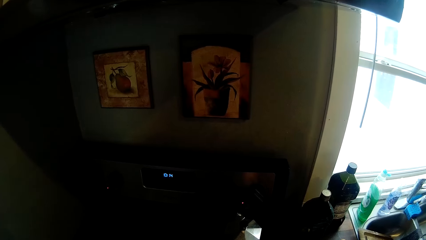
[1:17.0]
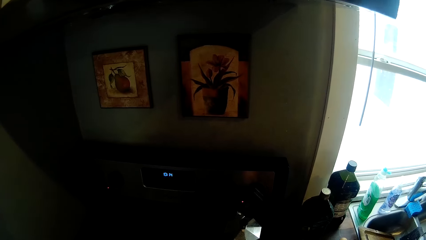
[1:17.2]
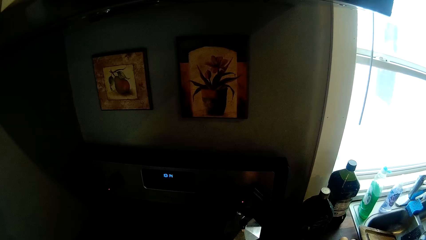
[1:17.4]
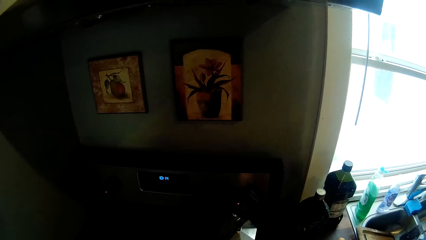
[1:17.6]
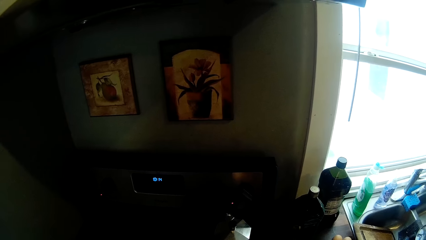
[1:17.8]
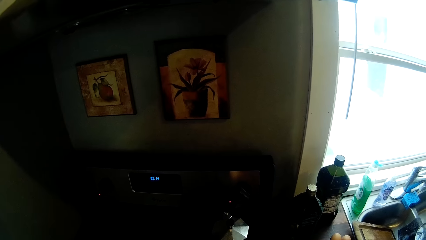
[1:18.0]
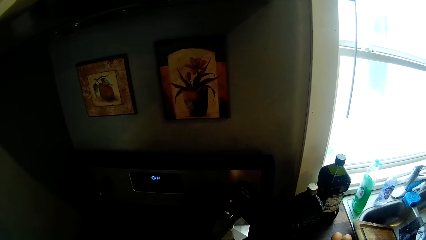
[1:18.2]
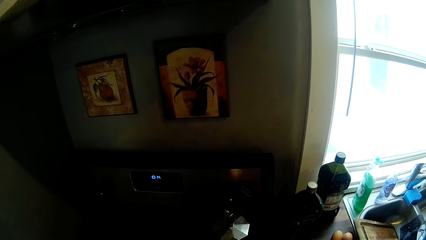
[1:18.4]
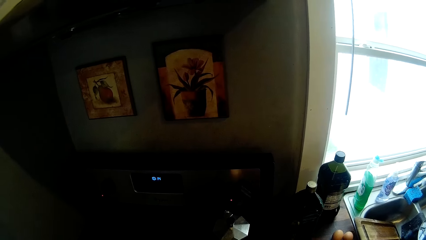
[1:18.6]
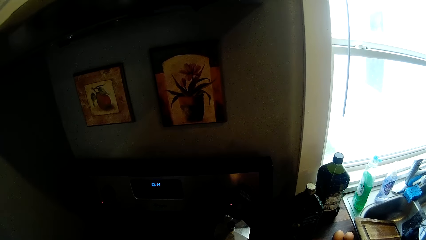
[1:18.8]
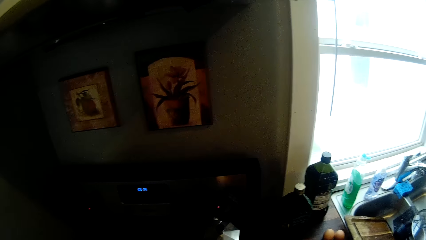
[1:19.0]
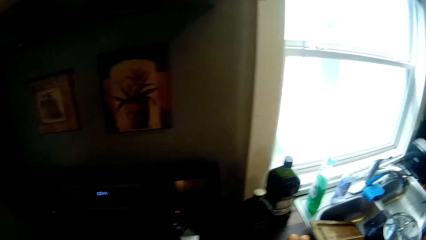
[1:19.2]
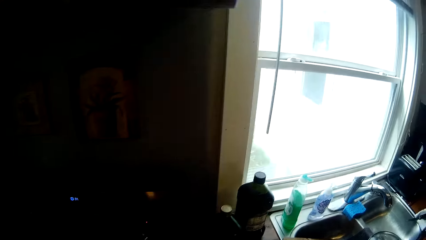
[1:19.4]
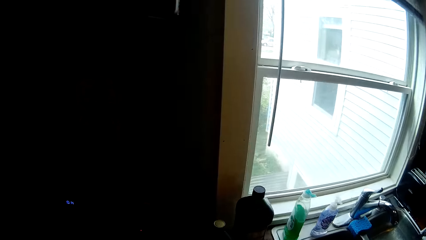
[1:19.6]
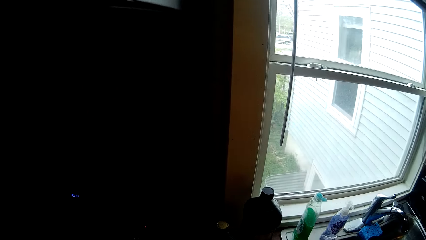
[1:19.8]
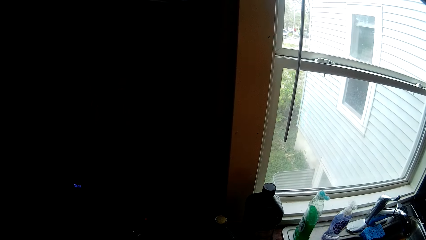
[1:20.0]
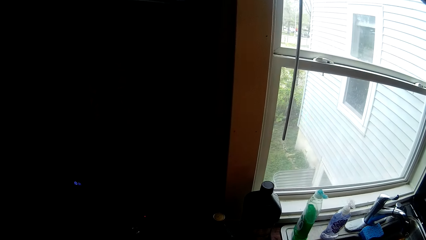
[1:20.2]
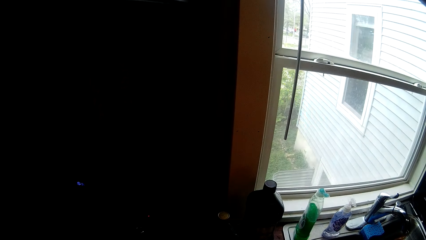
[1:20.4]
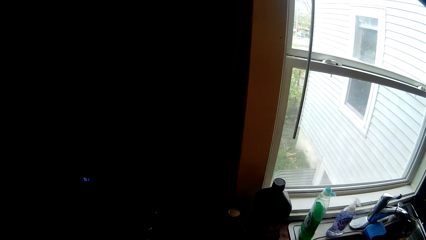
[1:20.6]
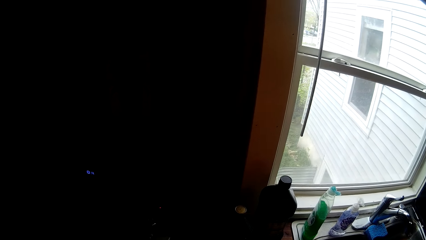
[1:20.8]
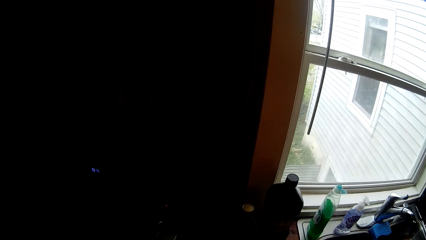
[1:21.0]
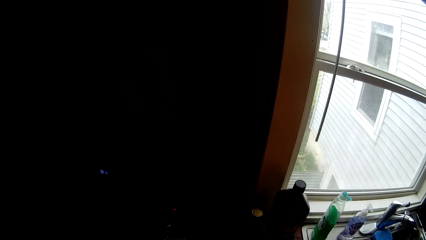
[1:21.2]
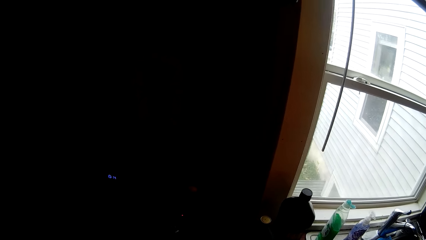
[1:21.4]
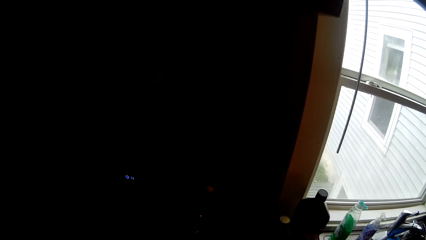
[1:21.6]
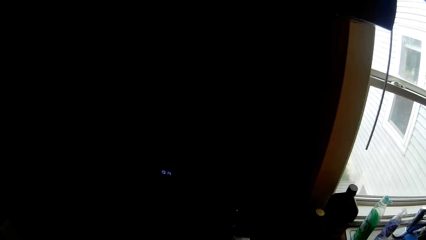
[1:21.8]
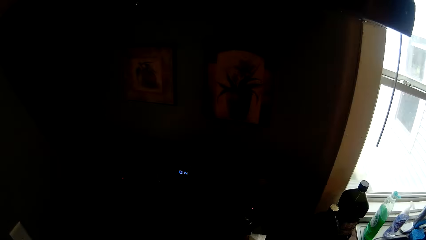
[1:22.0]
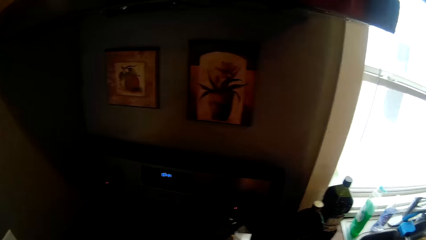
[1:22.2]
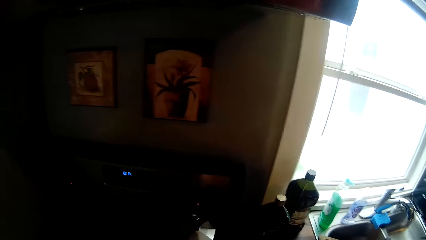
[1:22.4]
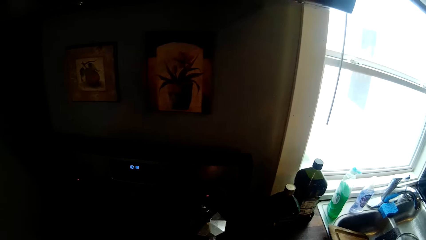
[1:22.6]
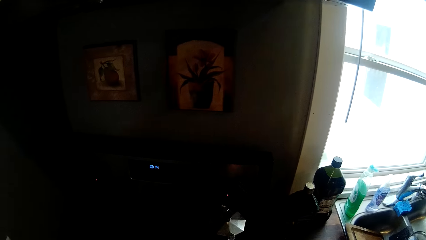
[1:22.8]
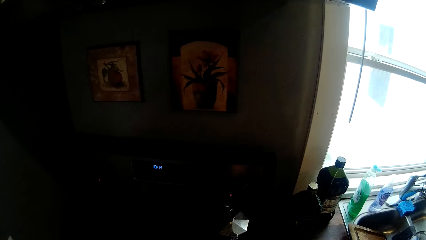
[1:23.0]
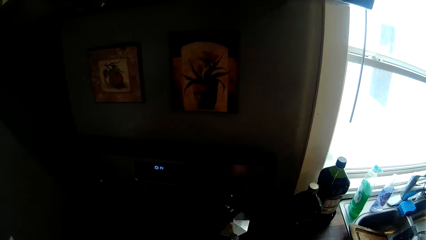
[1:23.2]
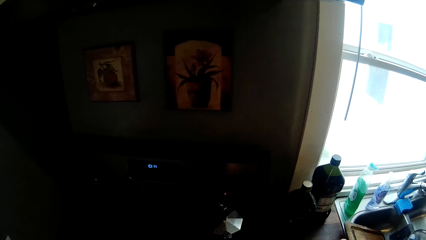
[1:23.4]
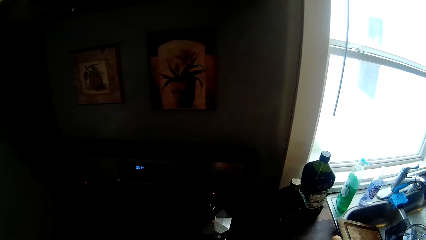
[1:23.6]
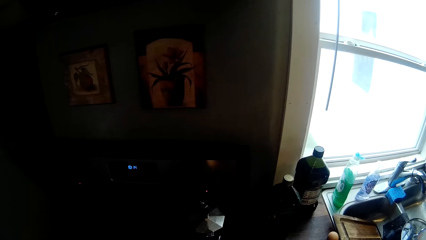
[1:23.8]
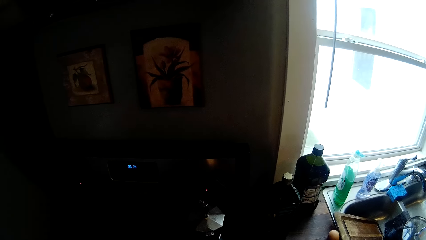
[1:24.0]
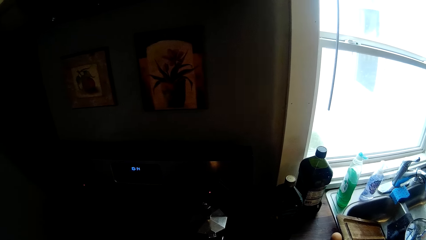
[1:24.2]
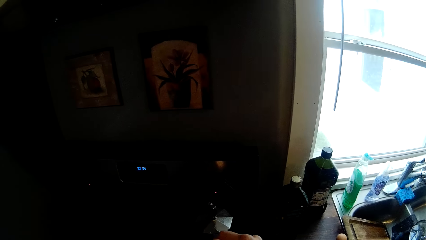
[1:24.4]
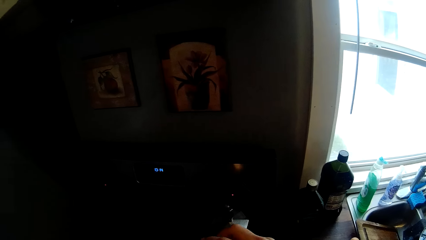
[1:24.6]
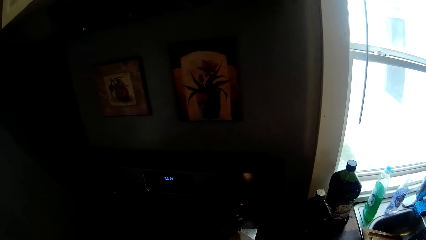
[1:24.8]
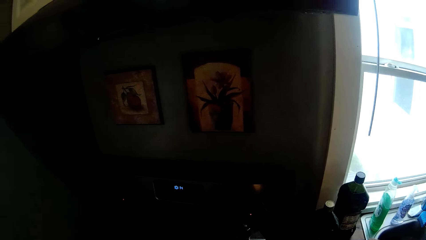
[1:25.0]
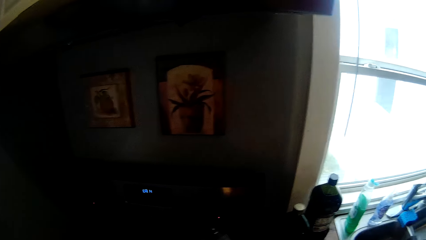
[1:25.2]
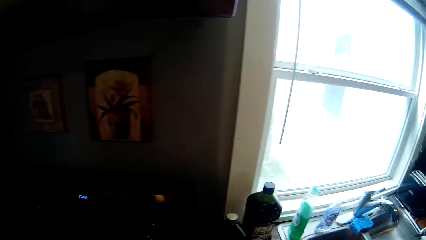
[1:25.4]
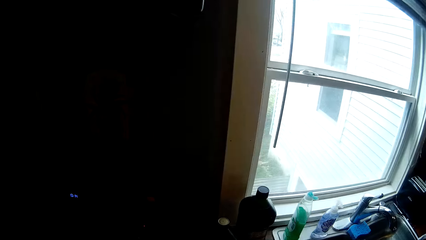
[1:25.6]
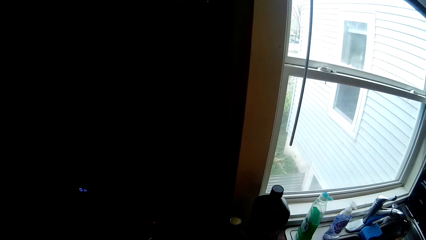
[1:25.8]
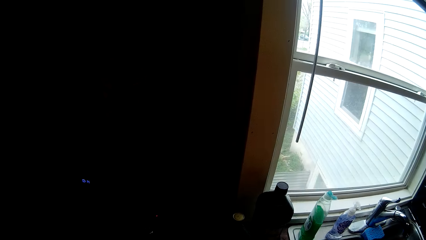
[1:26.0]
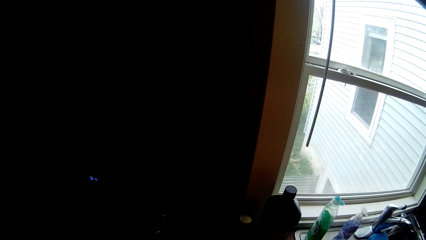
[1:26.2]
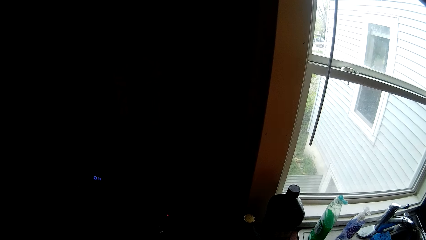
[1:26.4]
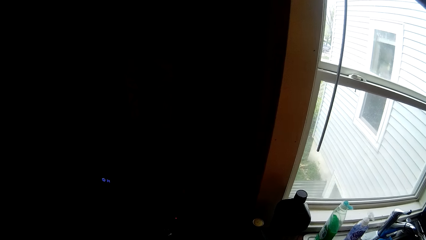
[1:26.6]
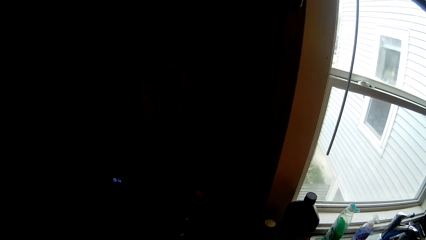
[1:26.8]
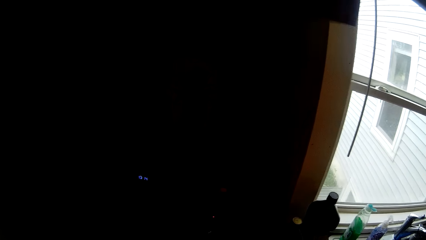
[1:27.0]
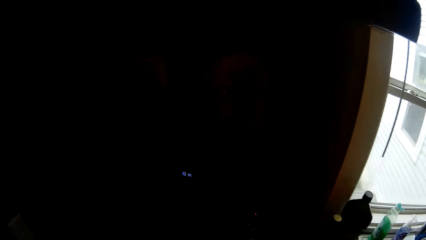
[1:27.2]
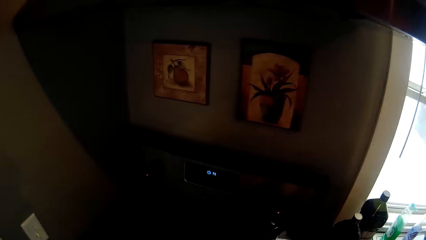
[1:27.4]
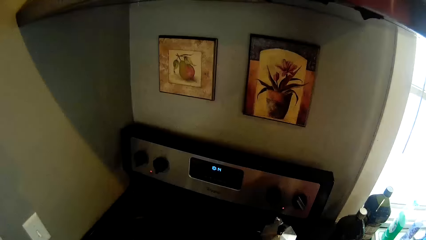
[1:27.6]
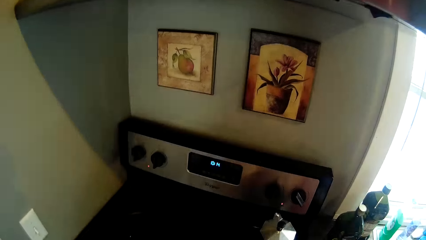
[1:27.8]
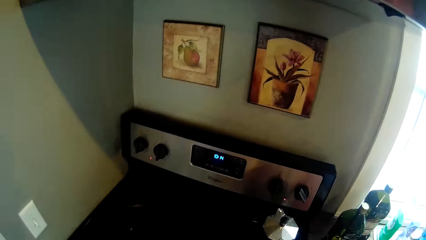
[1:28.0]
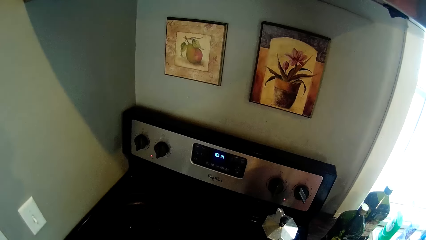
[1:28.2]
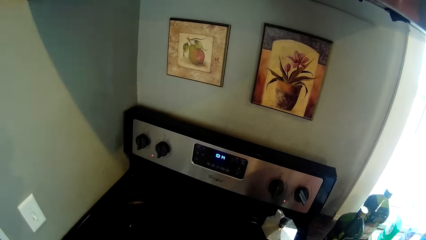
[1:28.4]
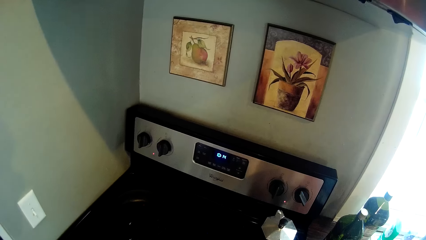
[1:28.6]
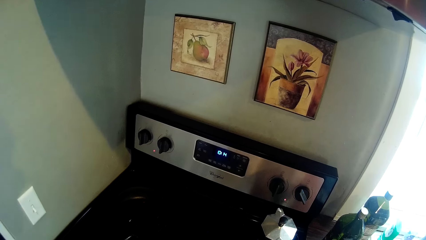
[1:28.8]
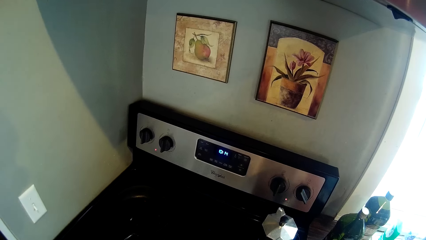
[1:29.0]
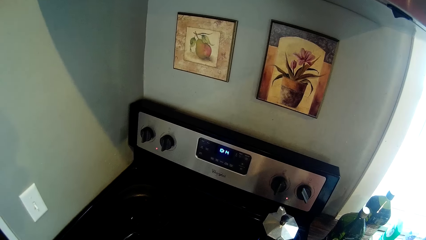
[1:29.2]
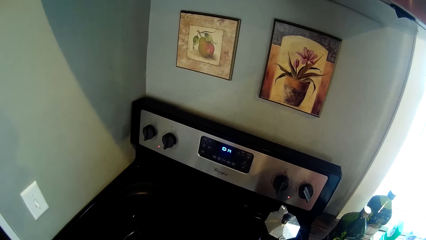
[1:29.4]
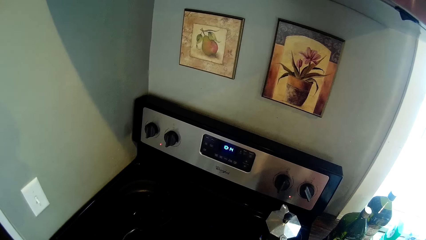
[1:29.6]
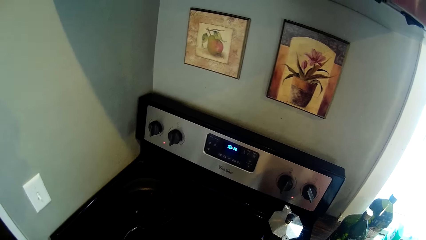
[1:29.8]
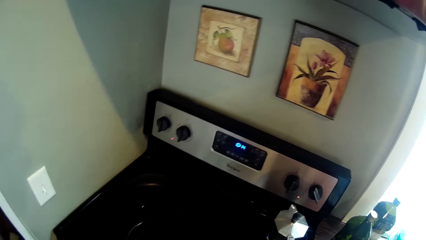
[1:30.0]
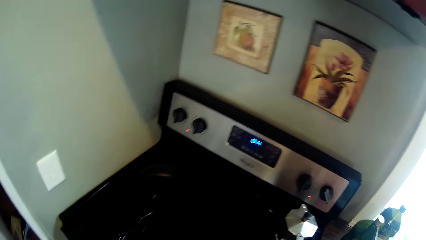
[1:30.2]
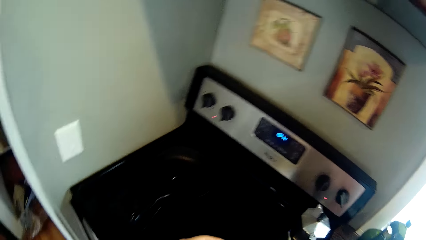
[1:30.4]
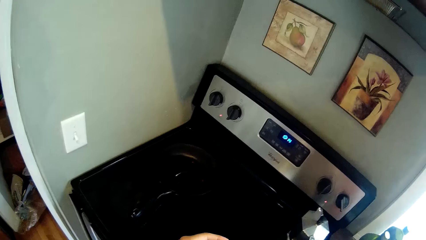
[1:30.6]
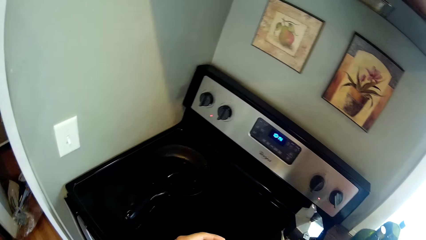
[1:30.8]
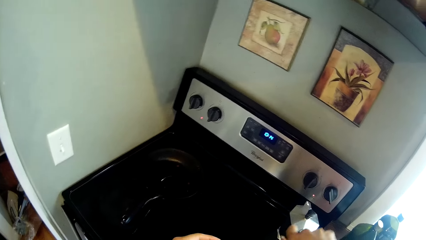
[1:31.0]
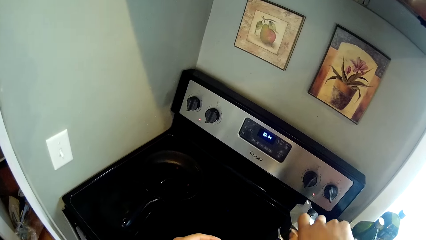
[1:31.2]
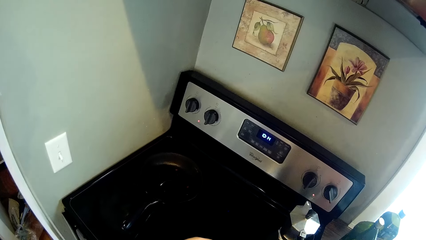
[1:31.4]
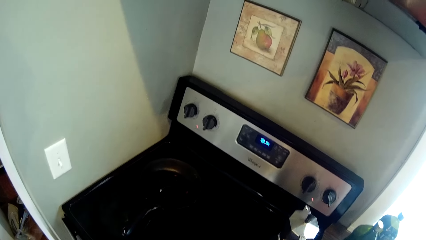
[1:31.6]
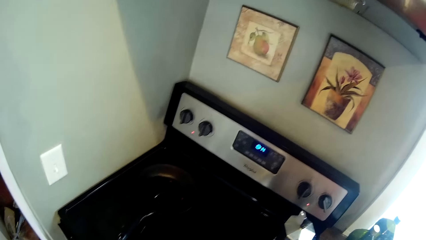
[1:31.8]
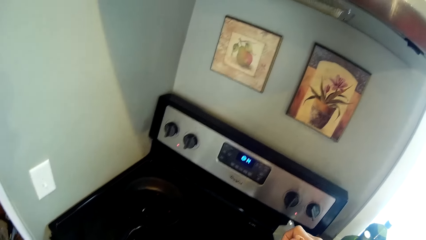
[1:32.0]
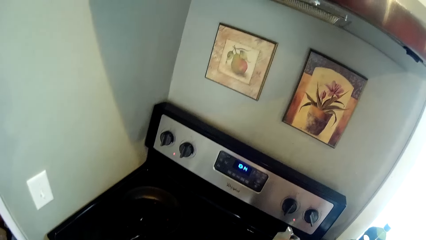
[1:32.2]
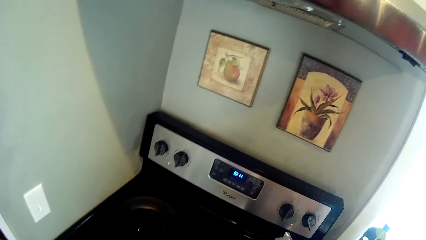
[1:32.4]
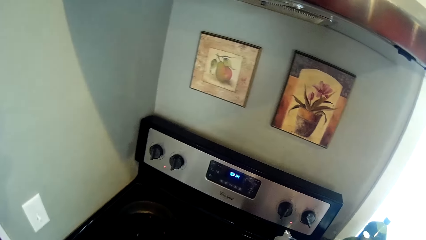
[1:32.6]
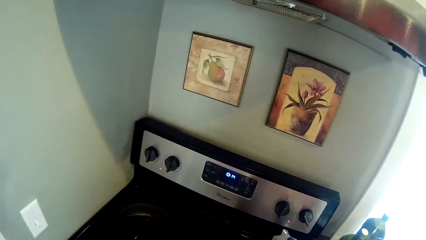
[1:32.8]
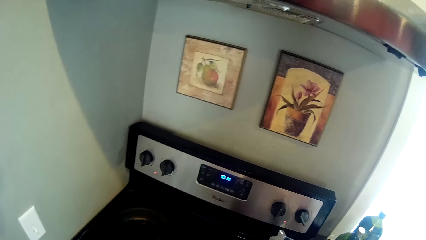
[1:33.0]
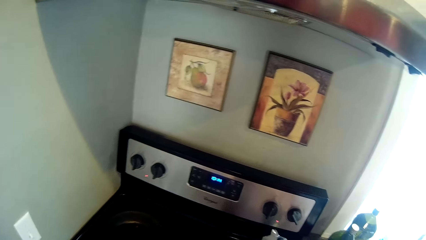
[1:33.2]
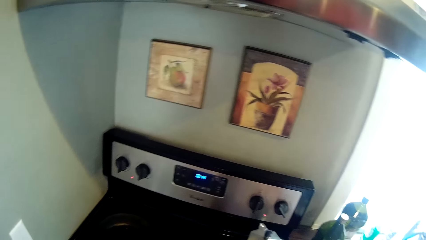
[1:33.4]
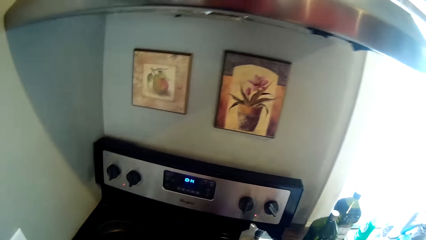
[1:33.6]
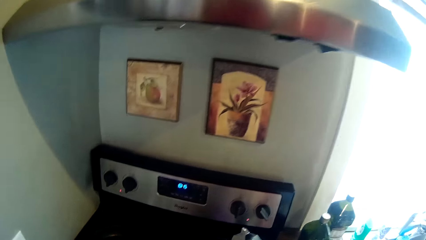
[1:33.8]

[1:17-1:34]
The camera wearer moves the hand. They stir the fry pan with the spoon. They move the hand.
